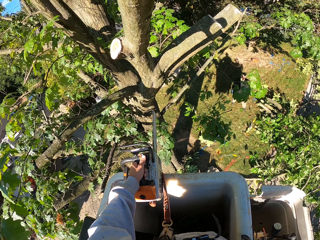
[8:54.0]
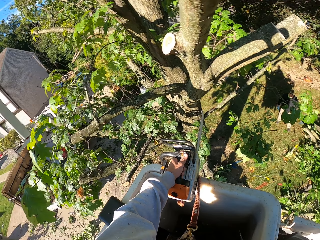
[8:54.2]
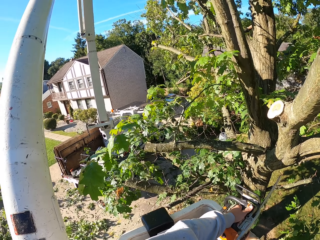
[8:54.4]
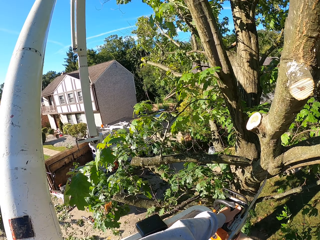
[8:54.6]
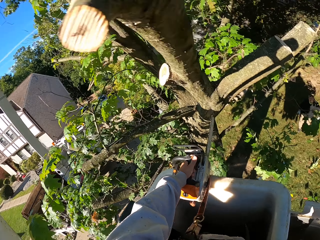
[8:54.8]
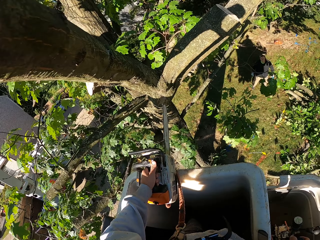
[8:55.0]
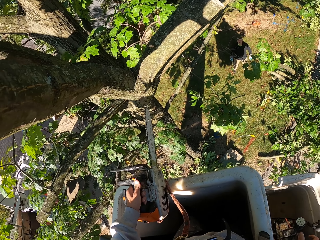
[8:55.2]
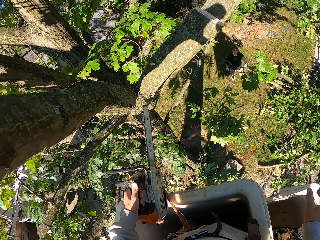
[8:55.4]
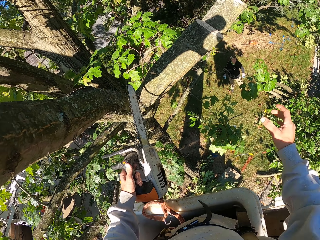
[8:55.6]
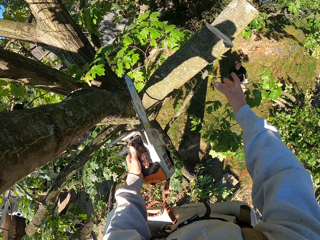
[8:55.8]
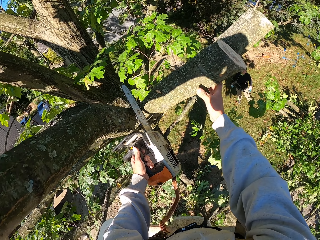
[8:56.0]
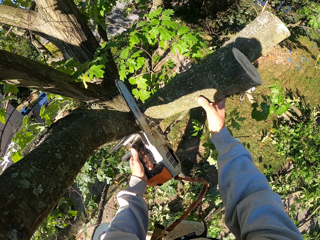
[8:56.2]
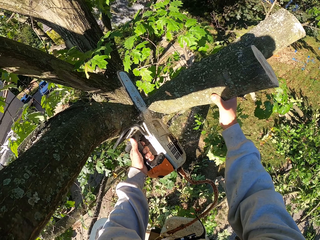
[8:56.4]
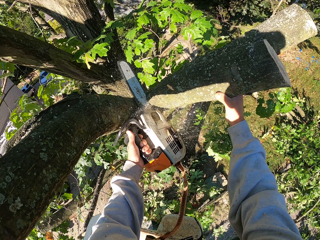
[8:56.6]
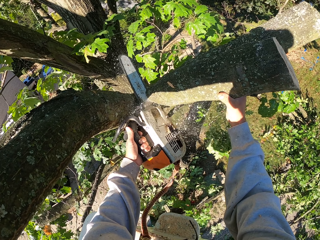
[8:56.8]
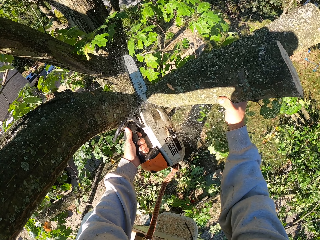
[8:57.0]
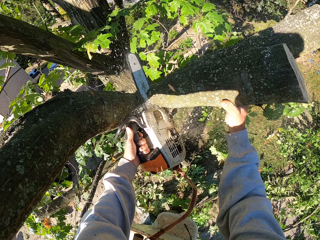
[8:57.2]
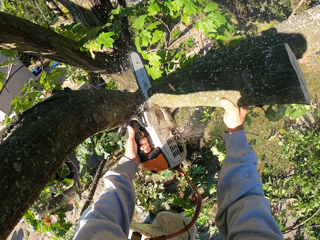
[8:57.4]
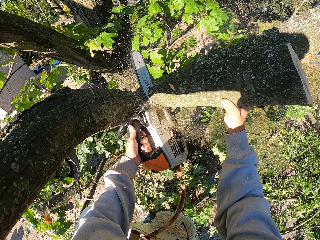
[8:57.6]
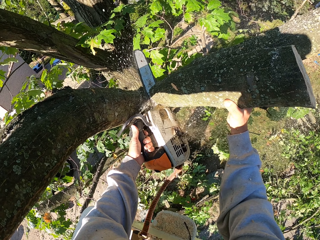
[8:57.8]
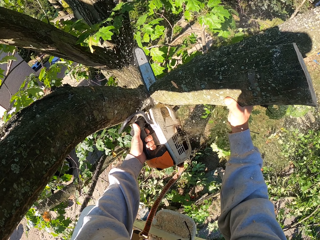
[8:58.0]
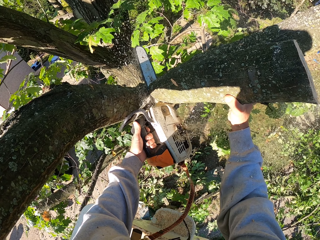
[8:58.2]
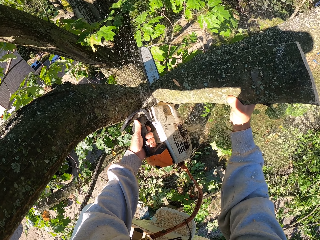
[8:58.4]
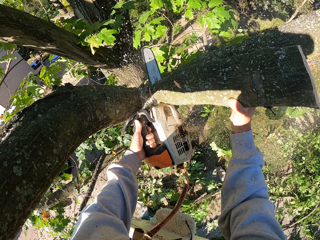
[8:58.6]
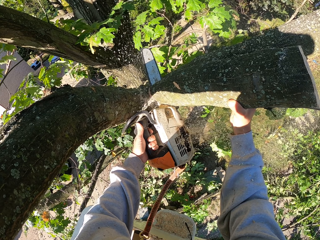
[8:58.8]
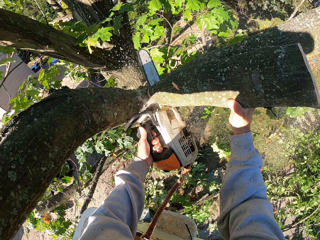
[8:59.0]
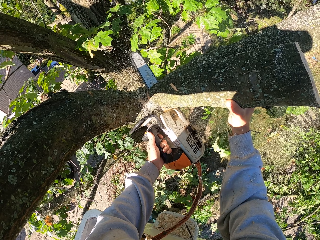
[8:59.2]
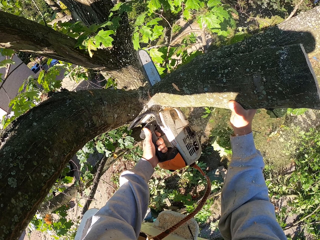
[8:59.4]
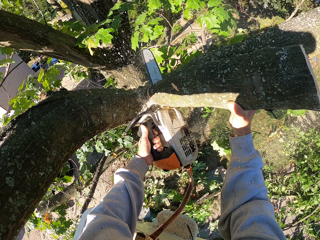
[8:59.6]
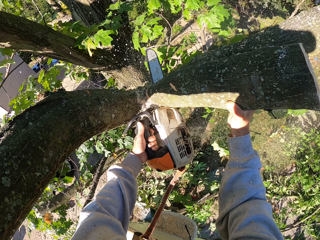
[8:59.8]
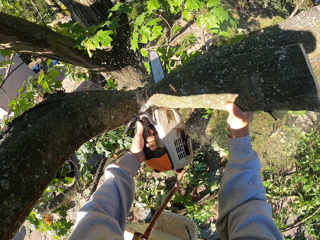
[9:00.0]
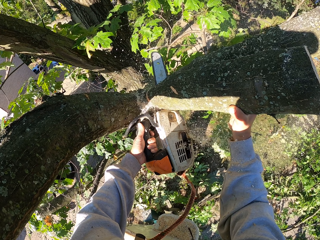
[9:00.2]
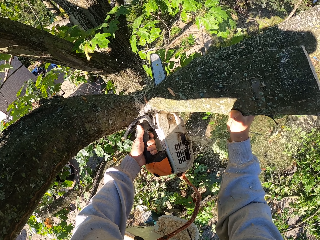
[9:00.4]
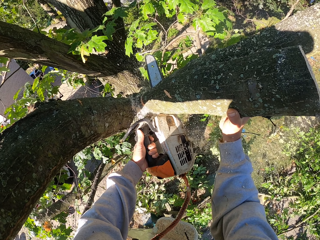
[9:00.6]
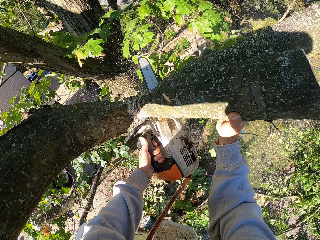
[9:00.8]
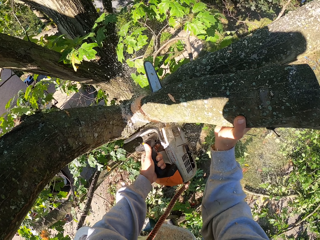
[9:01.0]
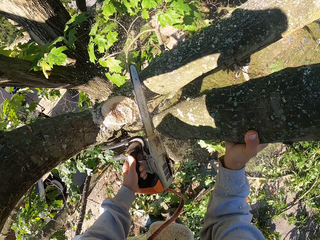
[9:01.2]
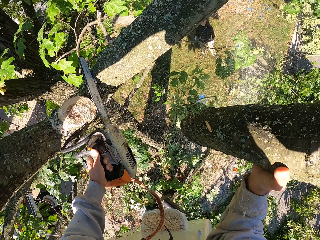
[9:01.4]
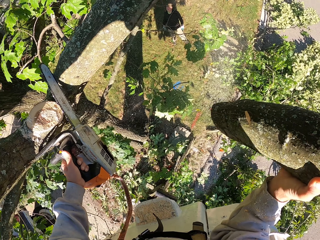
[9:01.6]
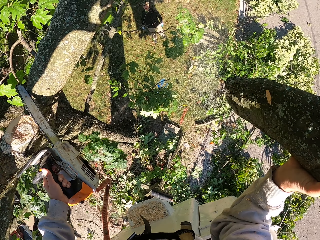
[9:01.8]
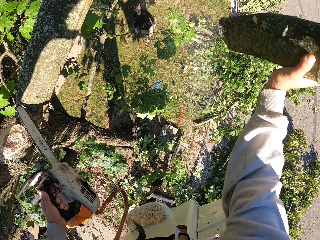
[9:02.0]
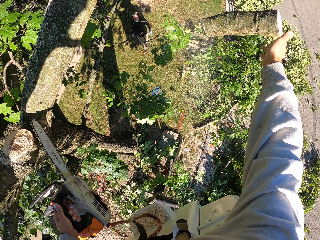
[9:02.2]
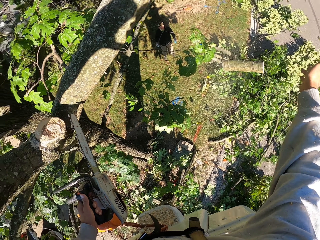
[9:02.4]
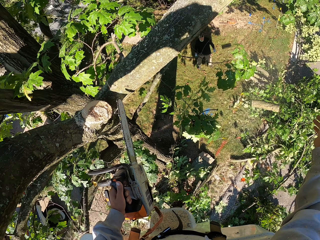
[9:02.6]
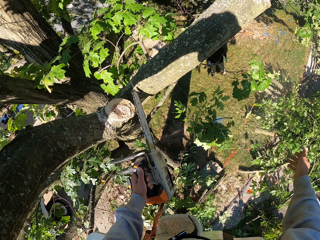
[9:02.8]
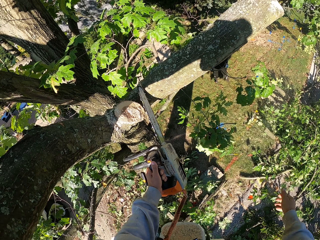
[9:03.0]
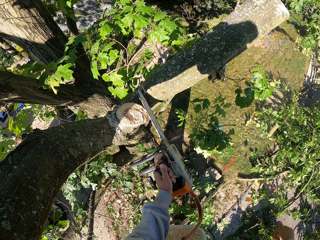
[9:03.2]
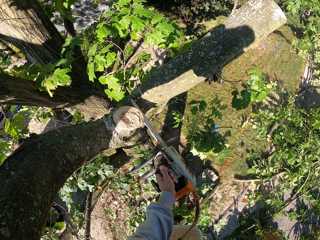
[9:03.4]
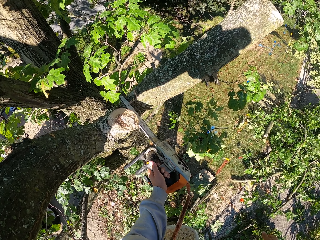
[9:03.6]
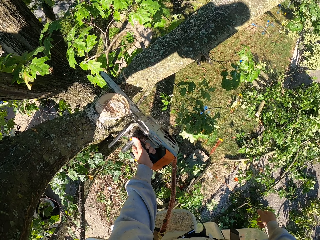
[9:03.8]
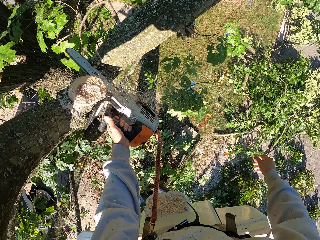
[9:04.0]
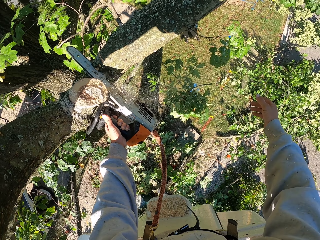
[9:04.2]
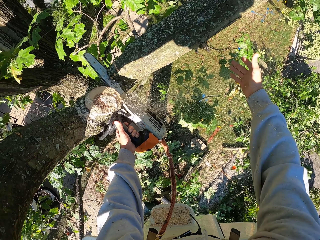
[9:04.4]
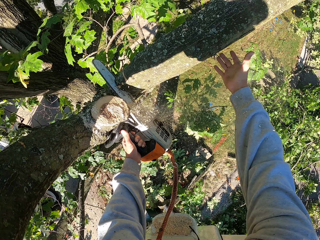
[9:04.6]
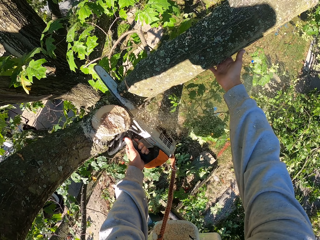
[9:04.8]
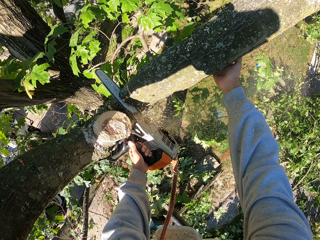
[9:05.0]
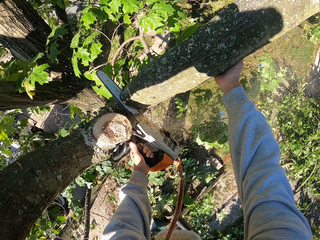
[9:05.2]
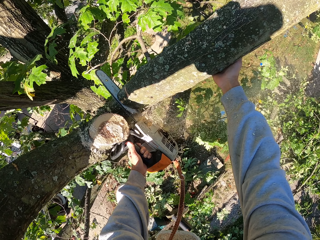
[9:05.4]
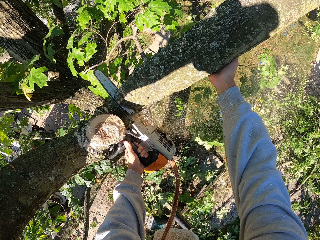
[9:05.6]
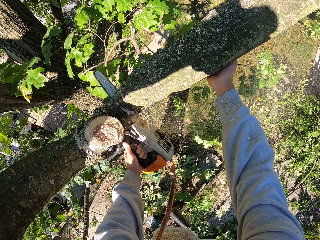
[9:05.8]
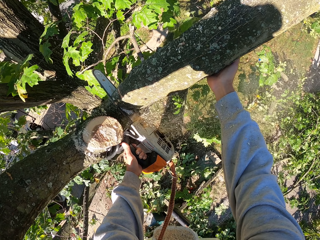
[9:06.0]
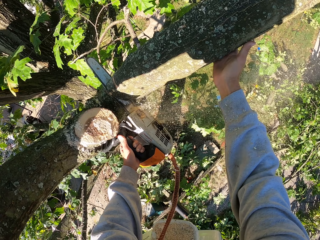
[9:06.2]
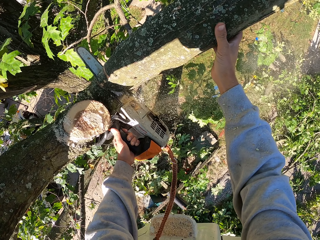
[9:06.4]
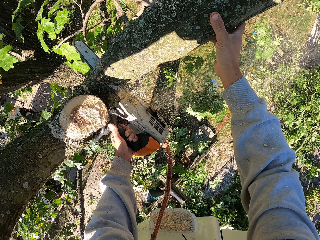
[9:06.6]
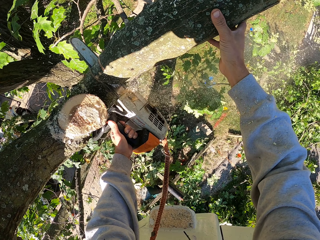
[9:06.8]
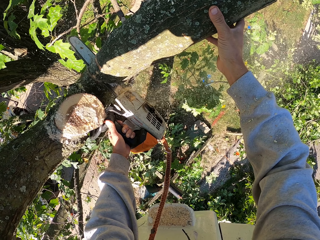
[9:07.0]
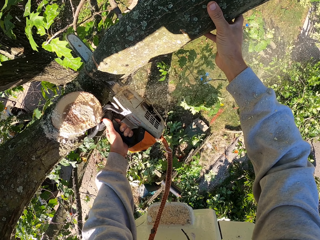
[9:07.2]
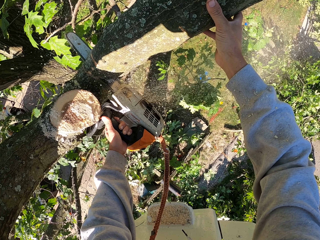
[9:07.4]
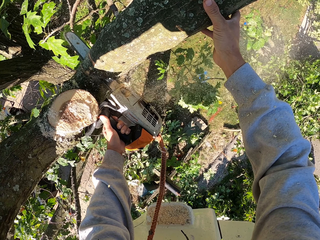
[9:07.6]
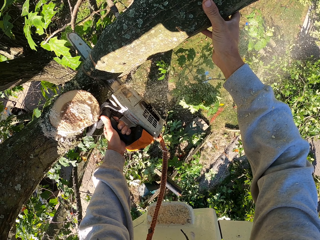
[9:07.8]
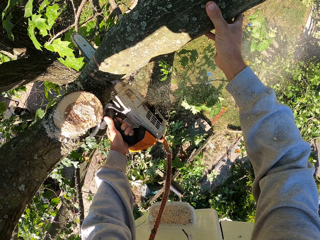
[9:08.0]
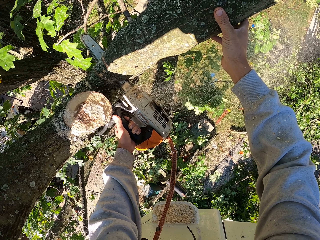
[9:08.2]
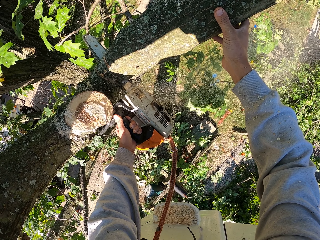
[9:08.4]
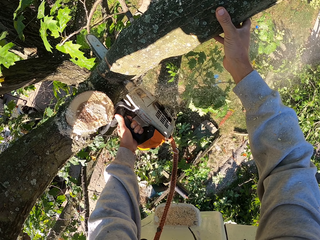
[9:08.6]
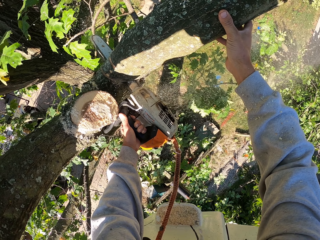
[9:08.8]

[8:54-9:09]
The camera wearer grabs a branch on the tree with his right hand. He cuts the branch from the tree with the chainsaw in his left hand. He throws the branch on the ground with his right hand. He drops the cut tree with his right hand. He cuts a branch from the tree with the chainsaw in his left hand. He grabs the branch on the tree with his right hand.

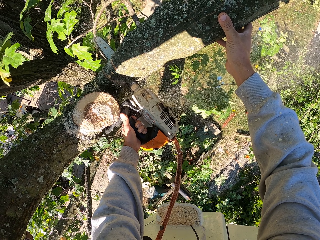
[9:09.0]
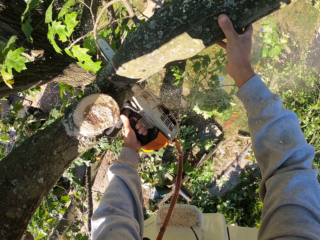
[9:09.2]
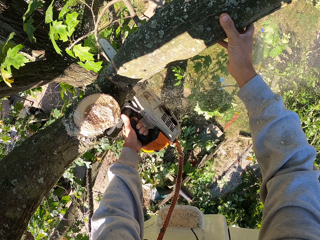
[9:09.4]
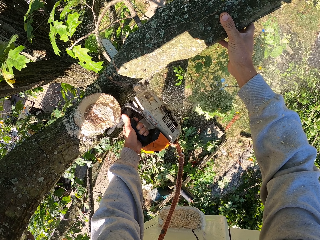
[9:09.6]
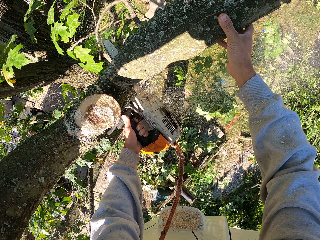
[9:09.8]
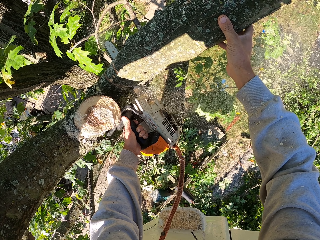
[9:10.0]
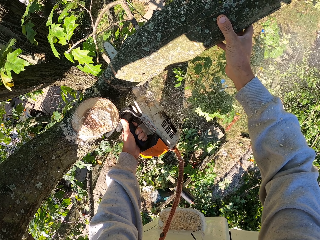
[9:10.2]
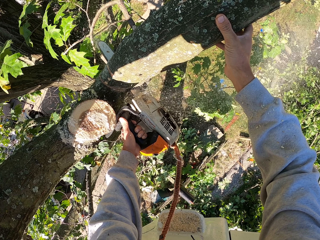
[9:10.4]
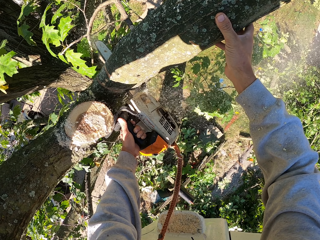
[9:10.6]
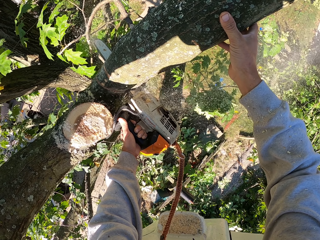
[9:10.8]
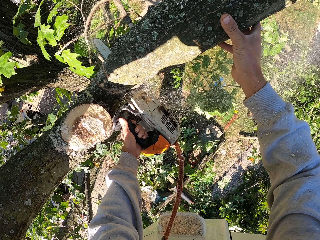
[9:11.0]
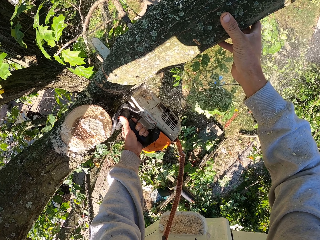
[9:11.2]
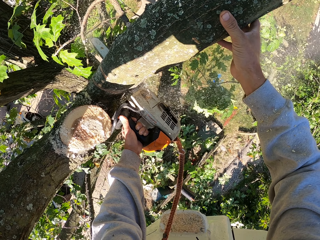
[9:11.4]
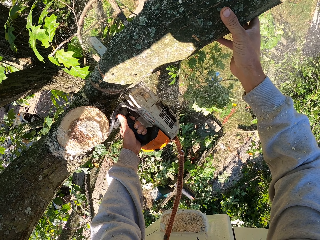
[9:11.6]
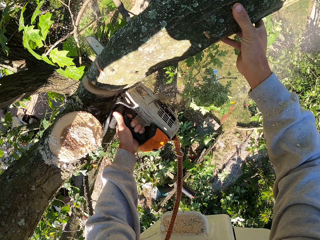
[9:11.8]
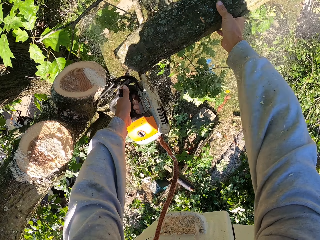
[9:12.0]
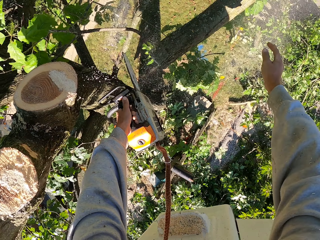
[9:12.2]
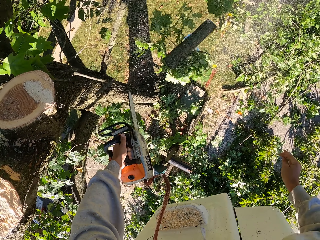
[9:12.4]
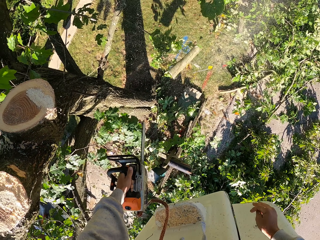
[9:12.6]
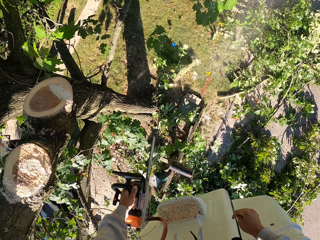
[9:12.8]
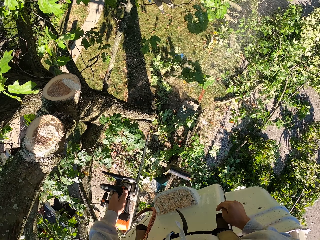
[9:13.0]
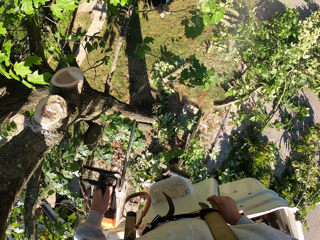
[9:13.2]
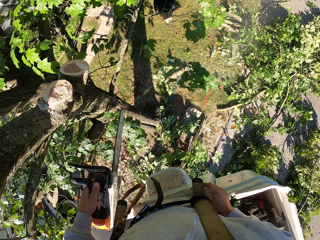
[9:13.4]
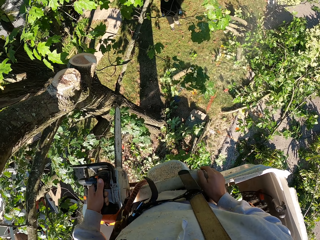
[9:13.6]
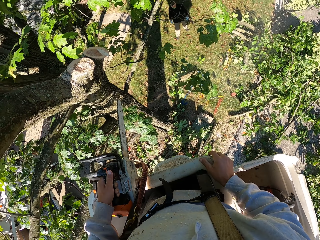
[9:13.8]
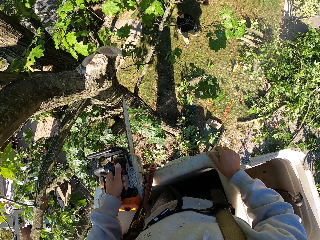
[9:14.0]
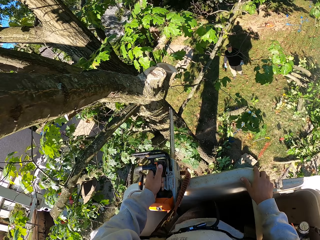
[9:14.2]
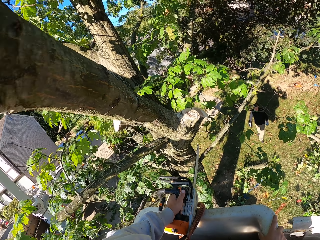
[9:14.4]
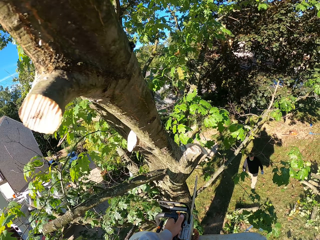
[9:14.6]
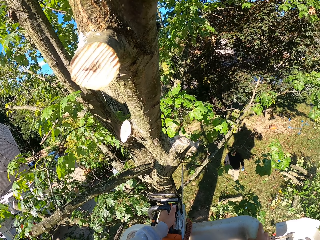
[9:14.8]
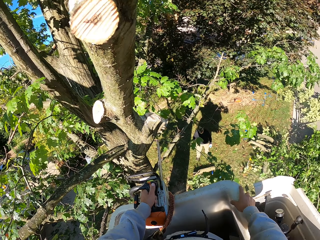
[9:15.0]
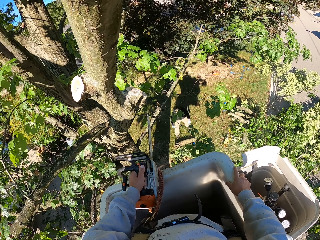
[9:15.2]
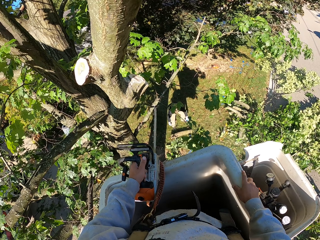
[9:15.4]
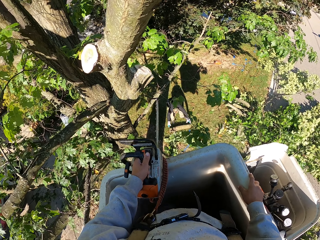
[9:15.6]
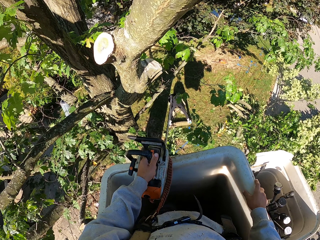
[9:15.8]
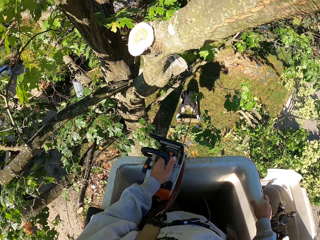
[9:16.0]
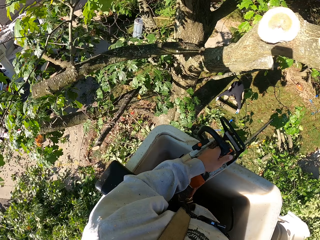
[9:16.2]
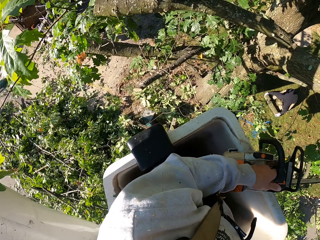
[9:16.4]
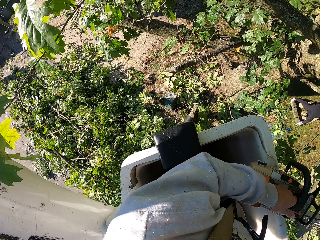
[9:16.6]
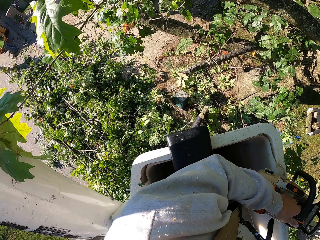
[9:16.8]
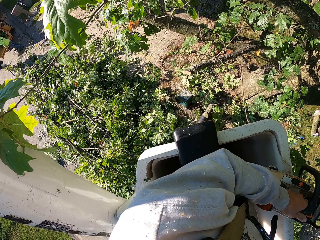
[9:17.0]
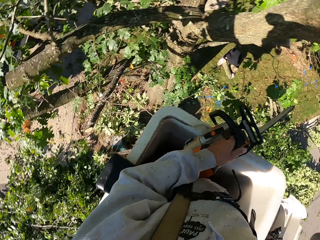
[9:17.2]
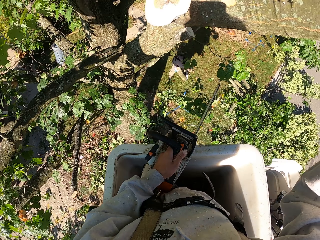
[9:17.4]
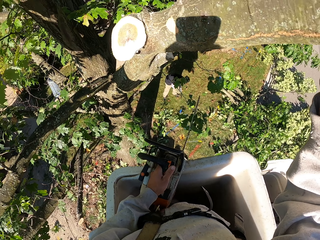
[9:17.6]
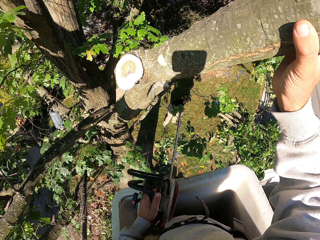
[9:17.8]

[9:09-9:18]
The camera wearer pushes the branch to the ground with his right hand. A man picks up the branch from the ground with his hands.
